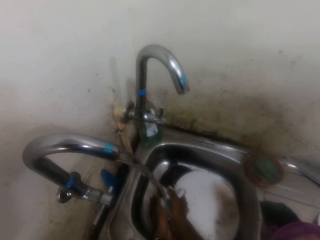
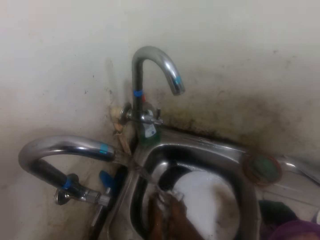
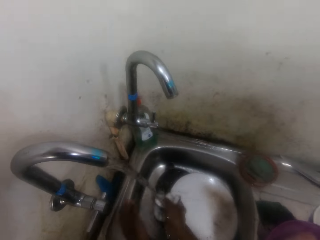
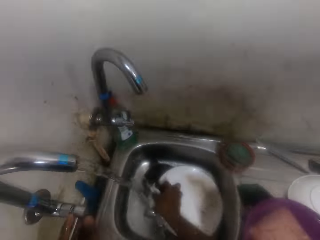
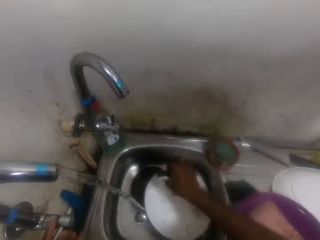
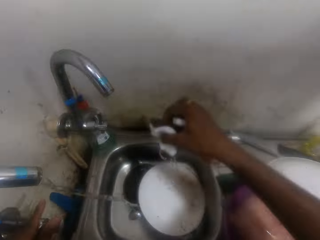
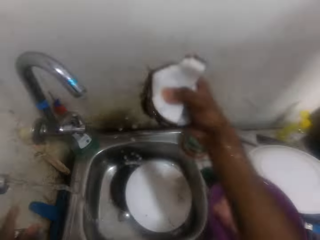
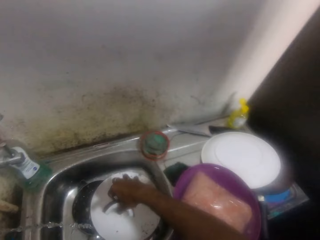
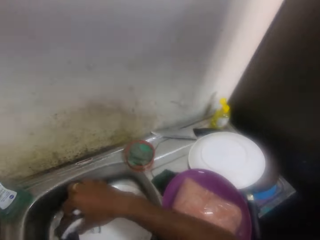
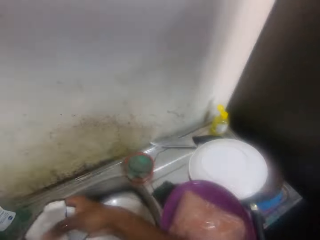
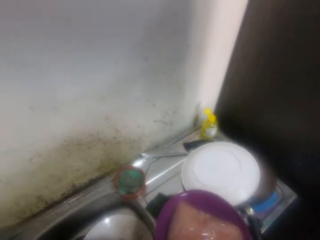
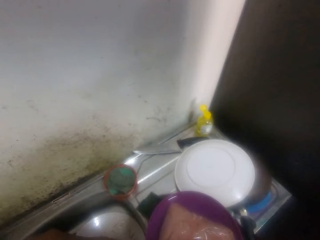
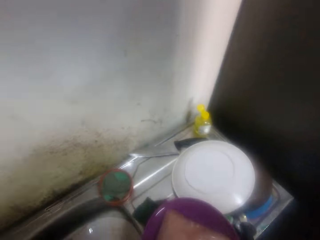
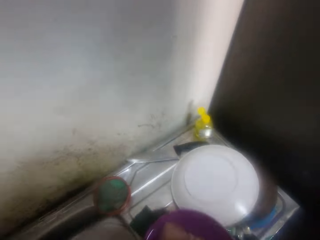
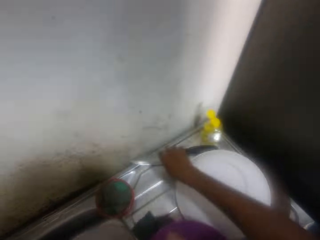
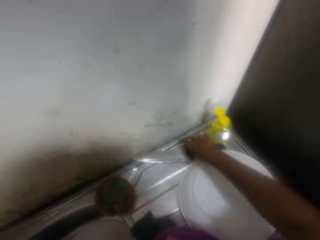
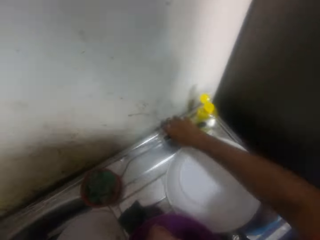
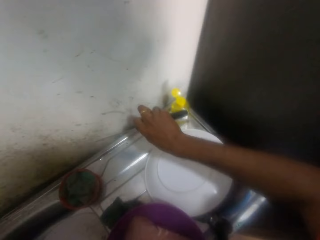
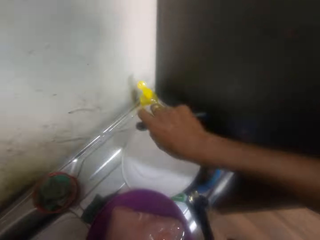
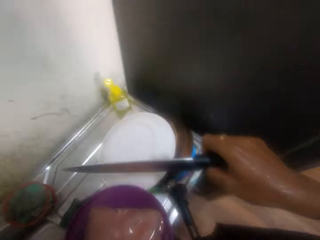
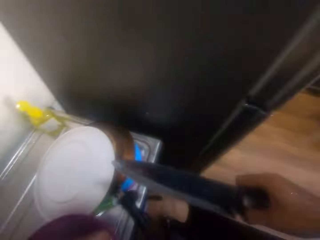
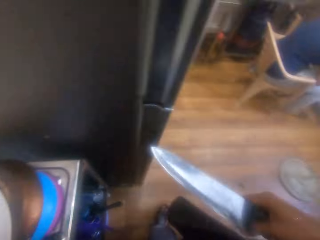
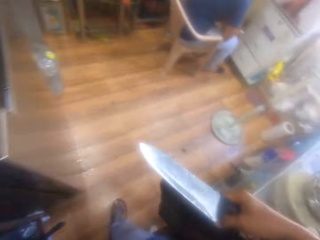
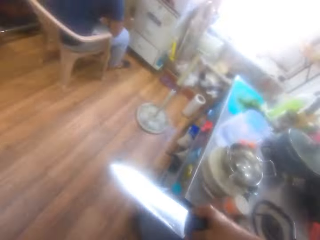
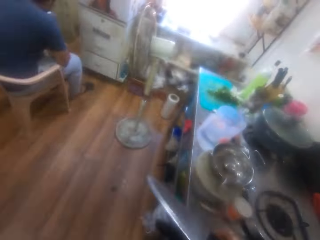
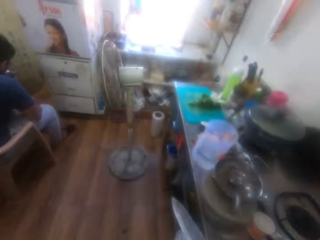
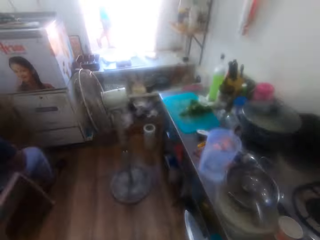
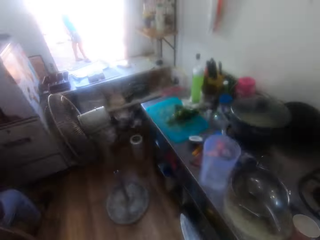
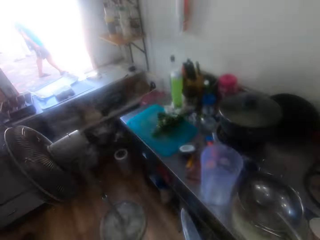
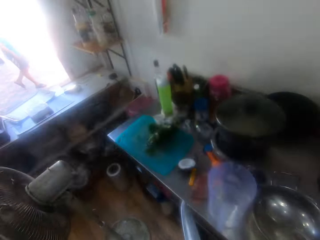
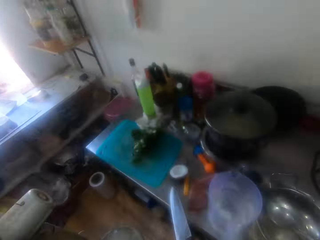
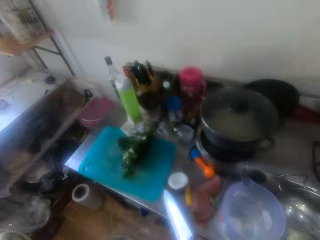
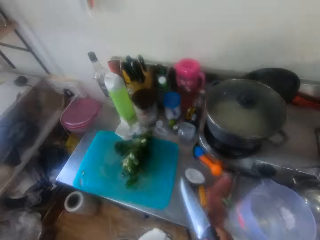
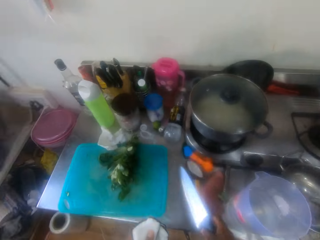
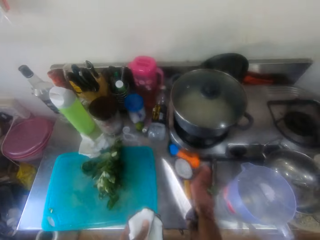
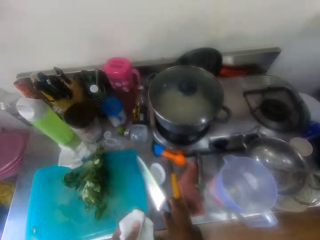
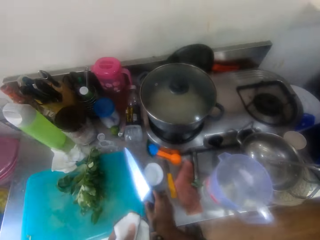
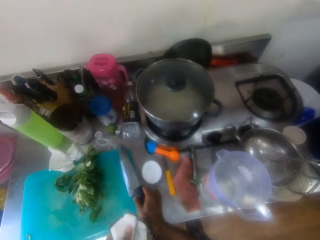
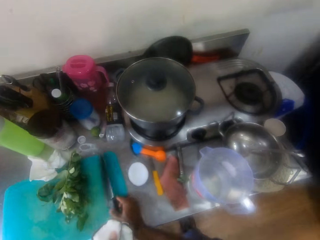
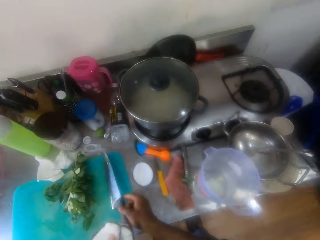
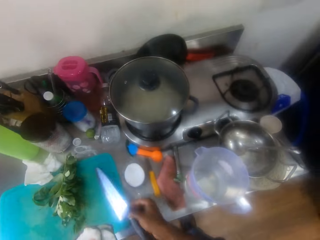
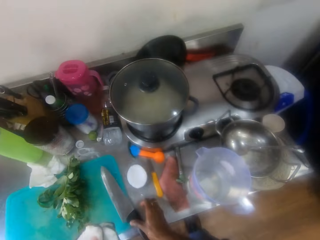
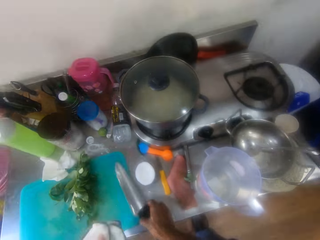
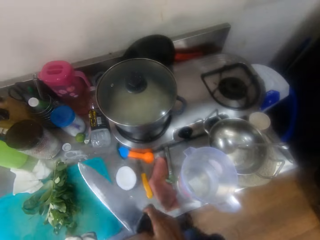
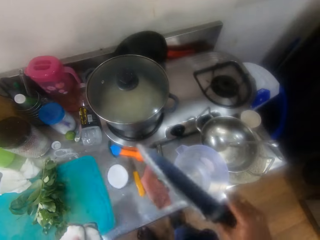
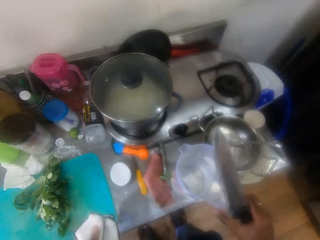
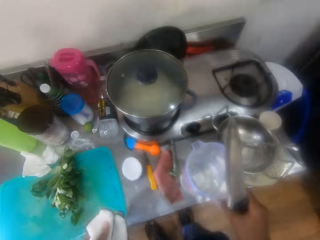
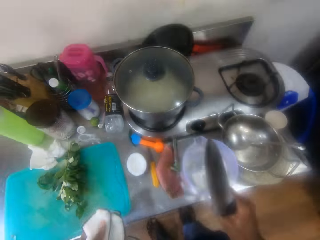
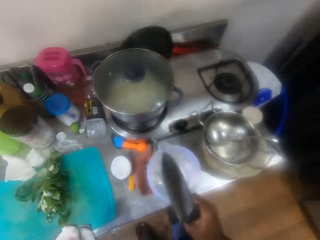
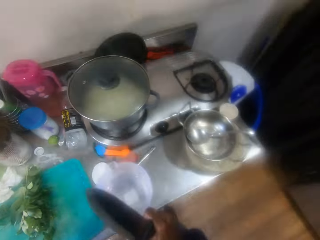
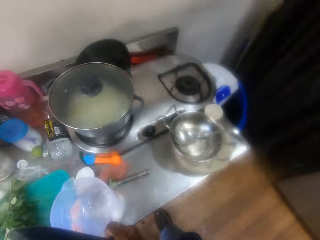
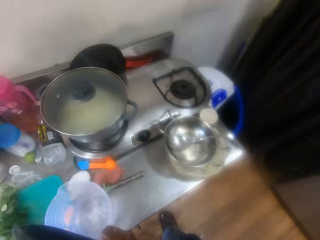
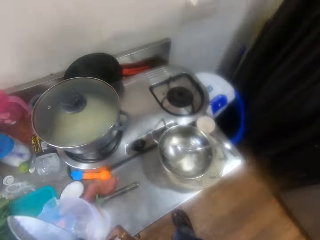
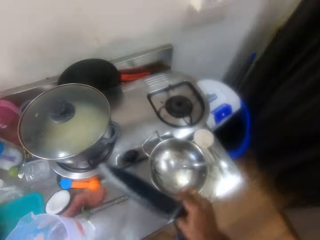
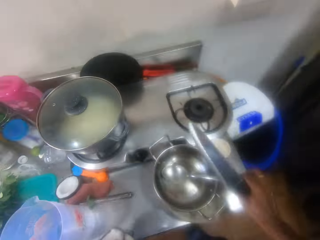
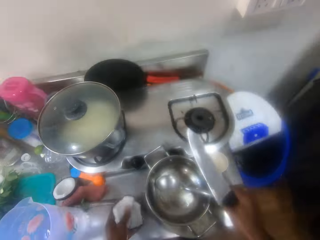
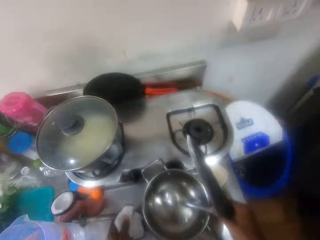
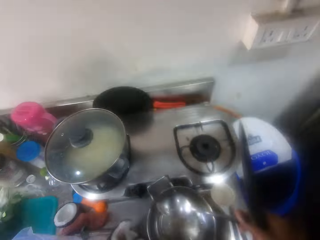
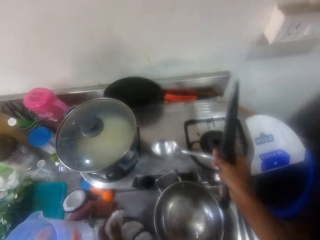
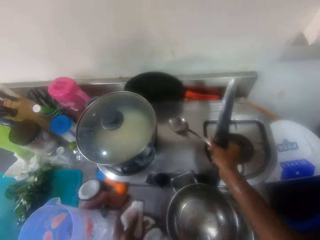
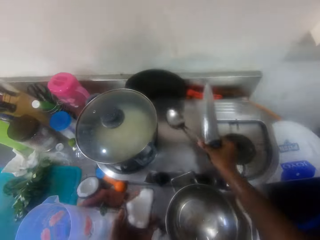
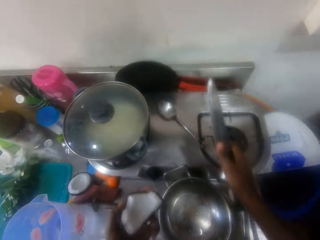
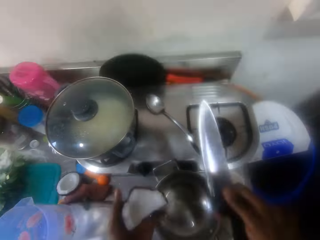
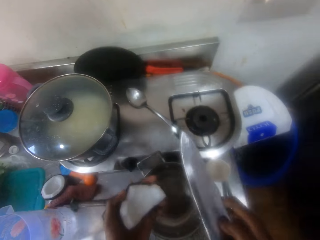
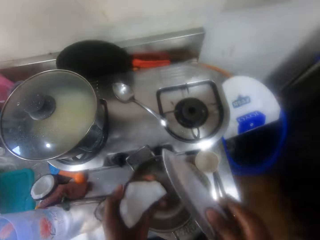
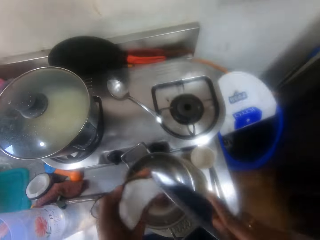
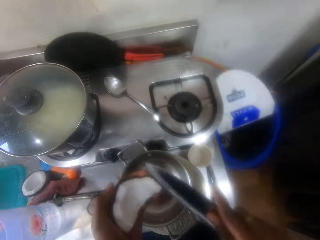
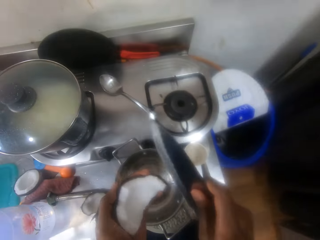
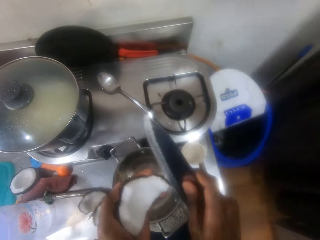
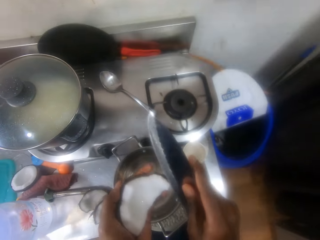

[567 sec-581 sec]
The camera wearer shakes the coconut. They wipe the coconut. They close the faucet. They pick a knife. They turn around. They walk in the kitchen. They move a coconut on the kitchen top with the knife. They drop the knife on the chopping board. They pick the knife. They pick a jug. They move the jug on the kitchen top. They put down the jug. They pick a spoon. They drop the spoon on the kitchen top.

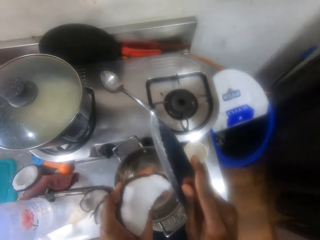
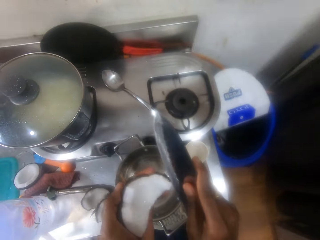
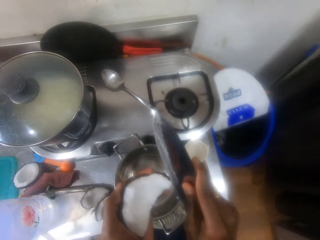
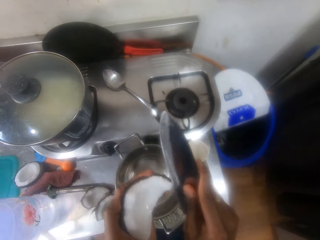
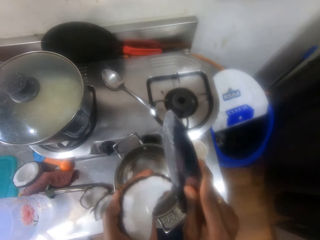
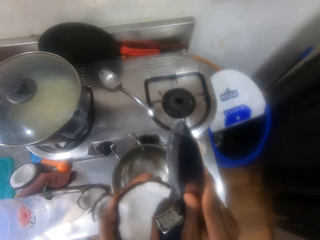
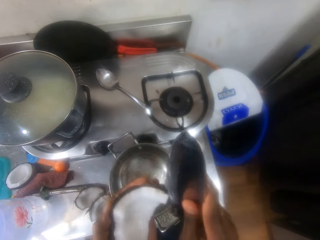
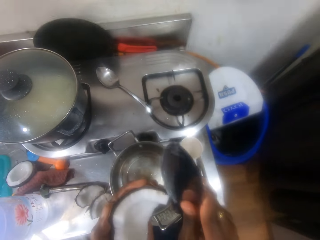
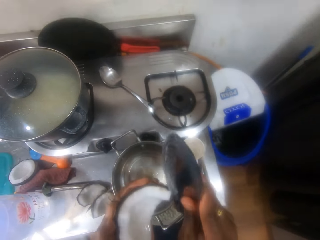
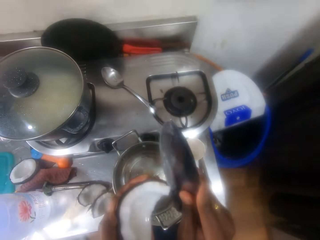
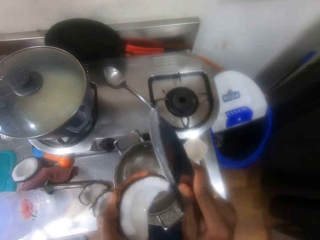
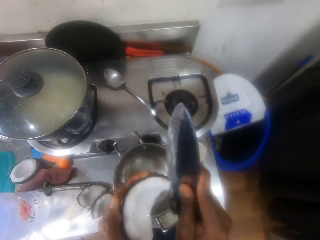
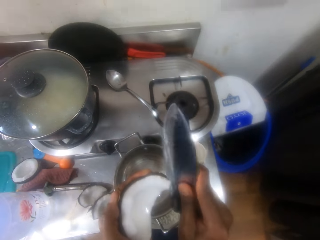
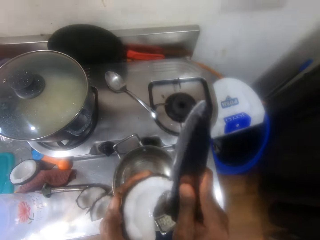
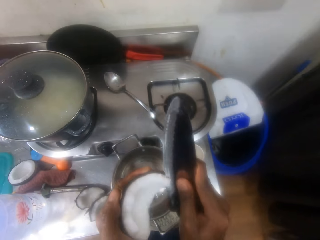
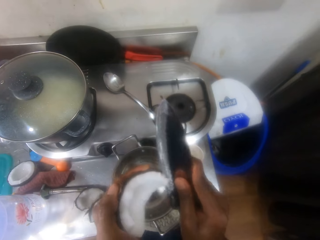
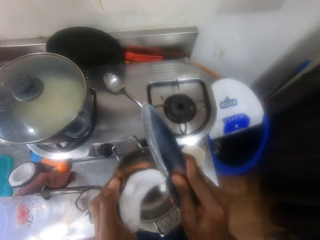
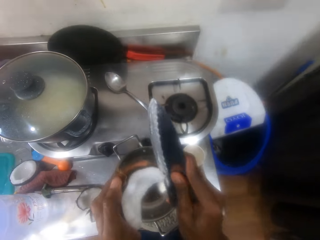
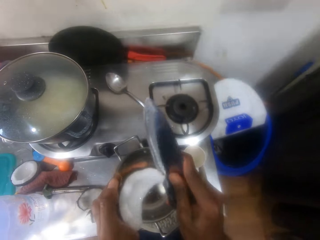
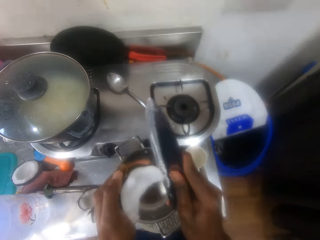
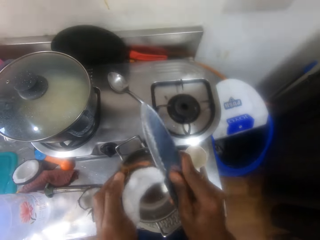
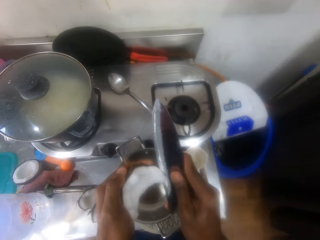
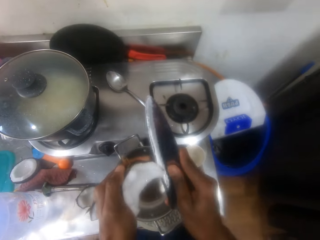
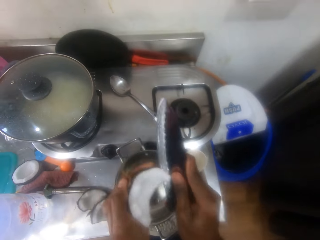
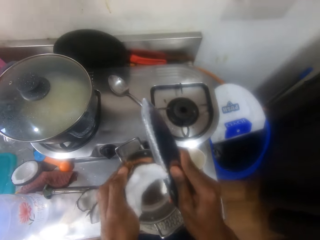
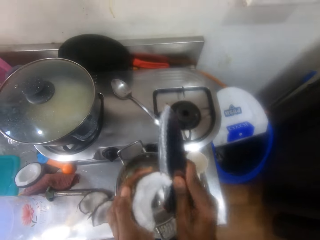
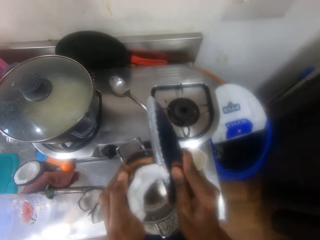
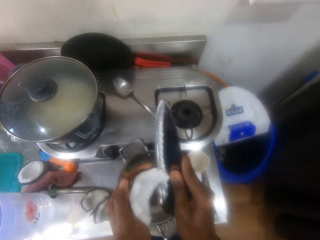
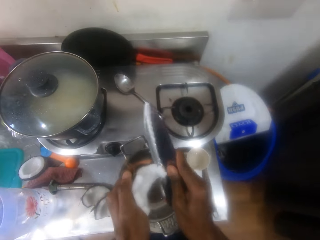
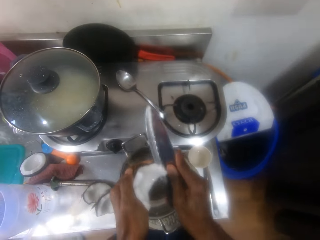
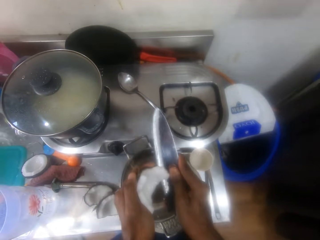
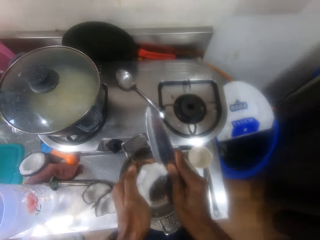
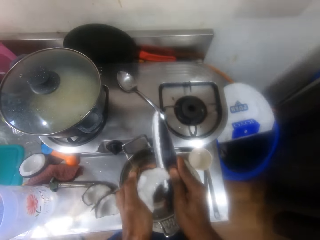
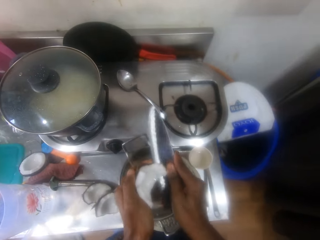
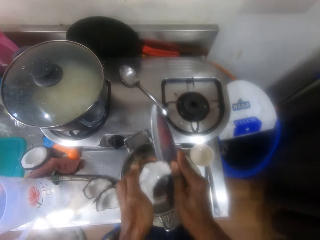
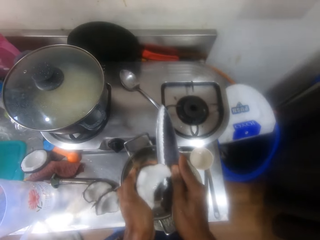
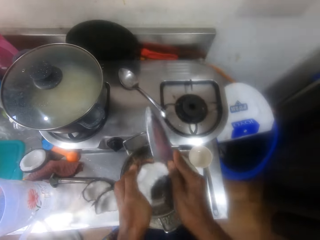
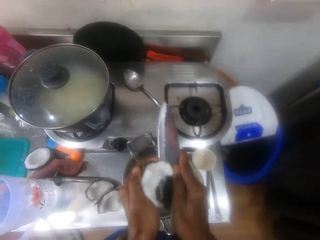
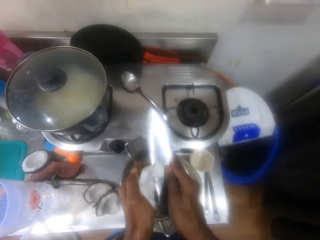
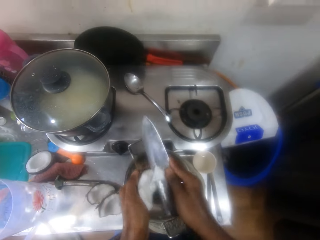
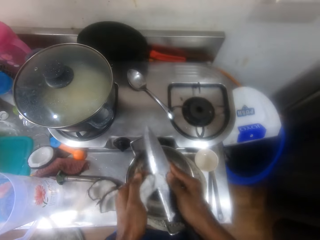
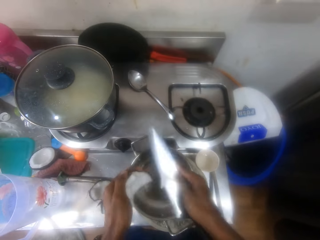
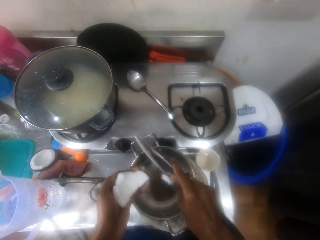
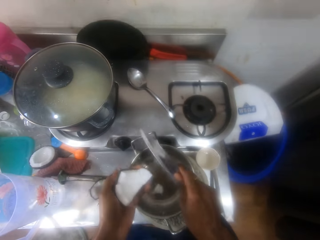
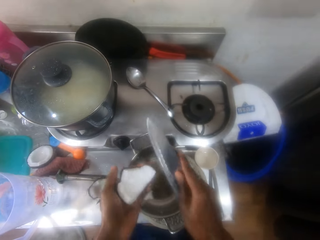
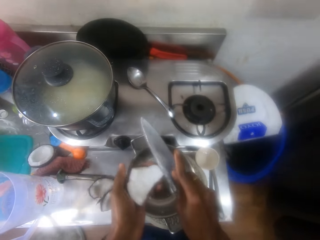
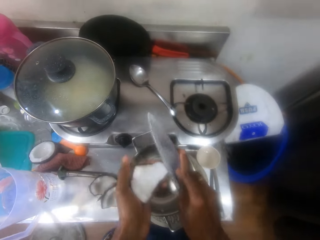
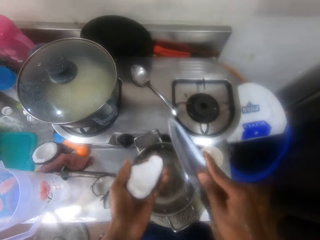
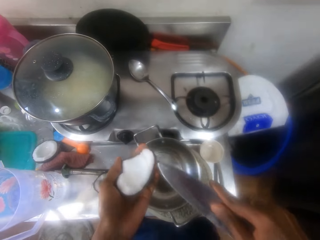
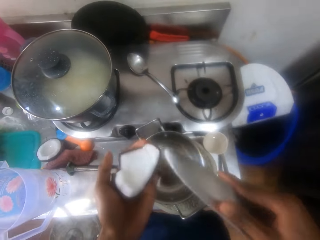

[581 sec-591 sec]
The camera wearer peels the coconut with a knife. They drop the peeled coconut on the pan.
